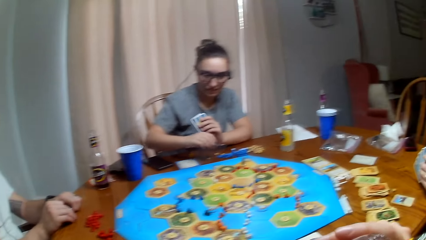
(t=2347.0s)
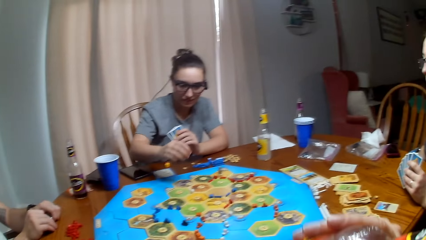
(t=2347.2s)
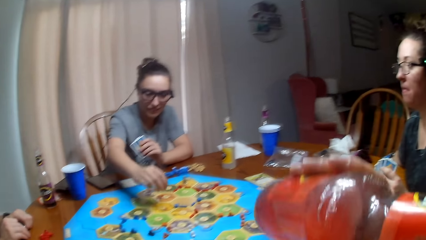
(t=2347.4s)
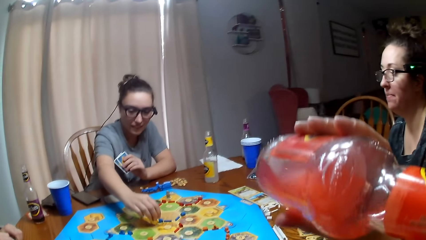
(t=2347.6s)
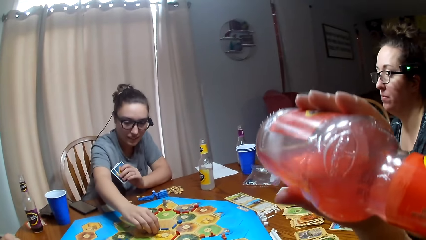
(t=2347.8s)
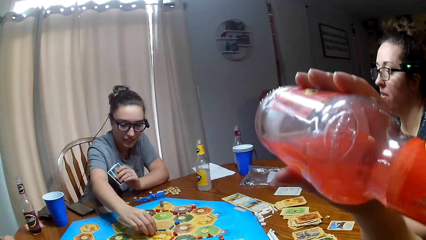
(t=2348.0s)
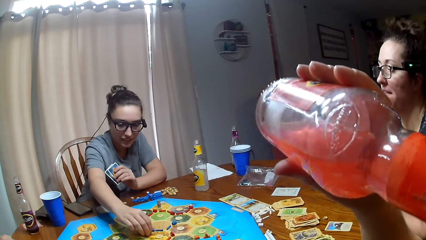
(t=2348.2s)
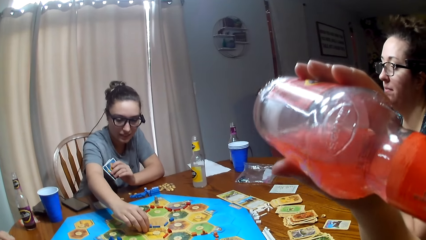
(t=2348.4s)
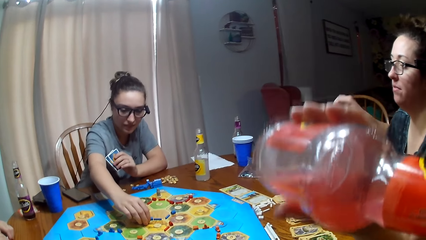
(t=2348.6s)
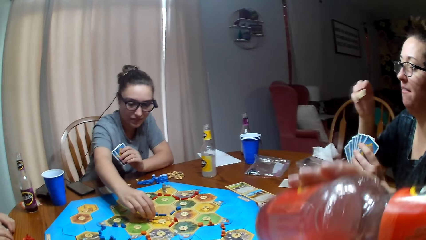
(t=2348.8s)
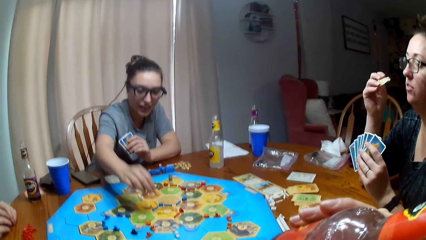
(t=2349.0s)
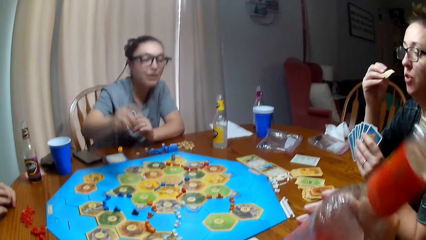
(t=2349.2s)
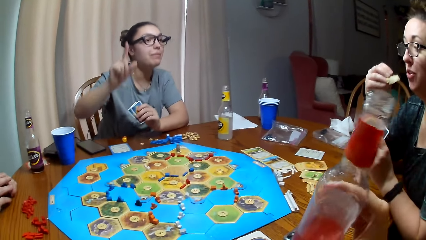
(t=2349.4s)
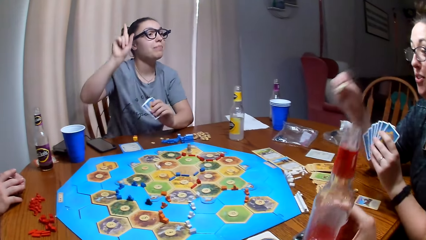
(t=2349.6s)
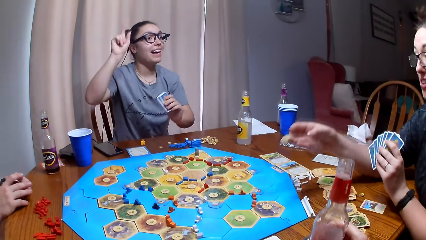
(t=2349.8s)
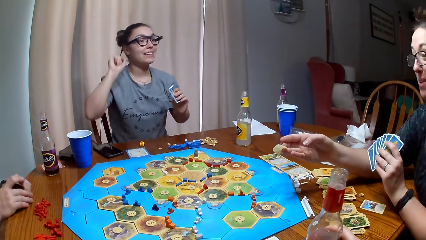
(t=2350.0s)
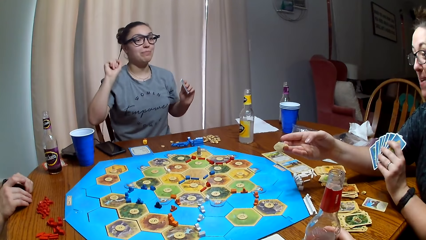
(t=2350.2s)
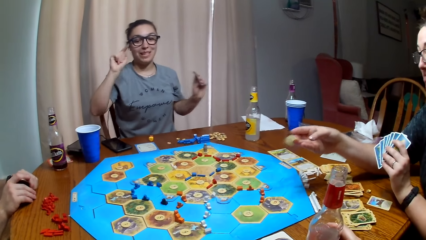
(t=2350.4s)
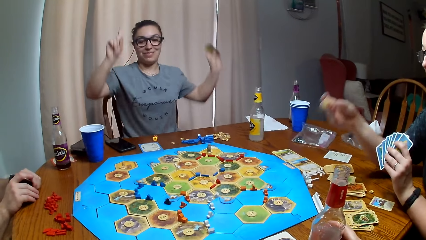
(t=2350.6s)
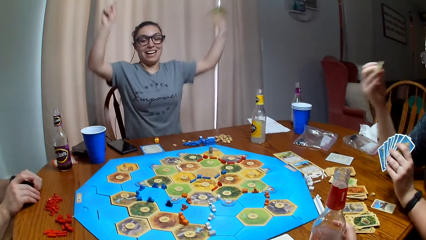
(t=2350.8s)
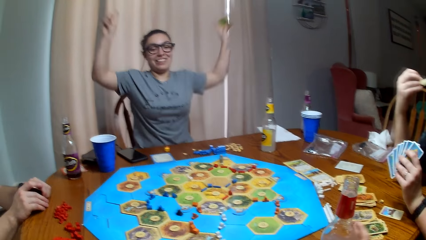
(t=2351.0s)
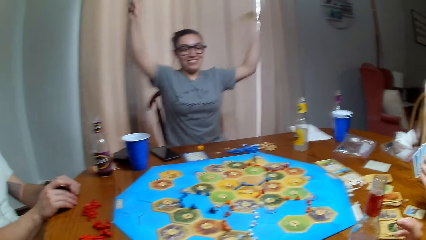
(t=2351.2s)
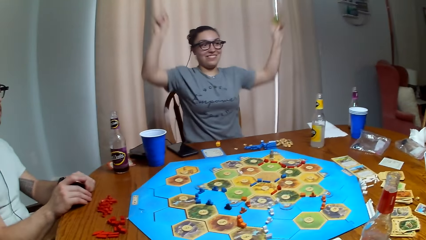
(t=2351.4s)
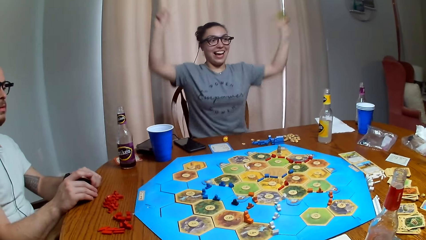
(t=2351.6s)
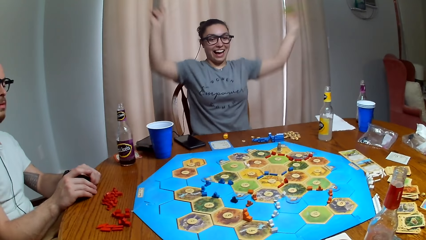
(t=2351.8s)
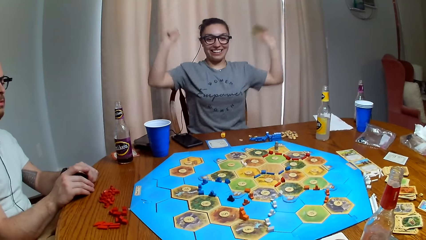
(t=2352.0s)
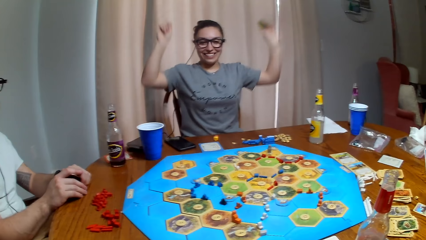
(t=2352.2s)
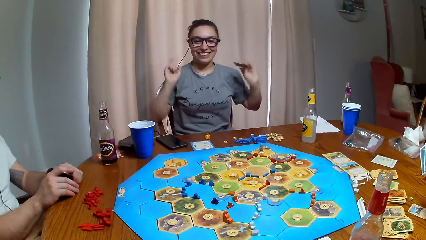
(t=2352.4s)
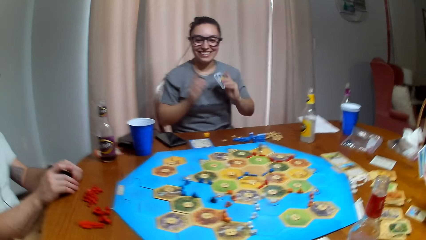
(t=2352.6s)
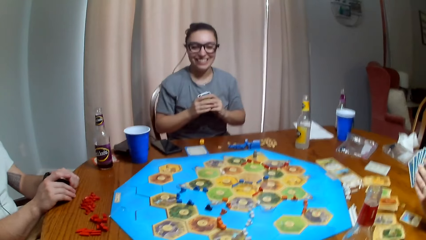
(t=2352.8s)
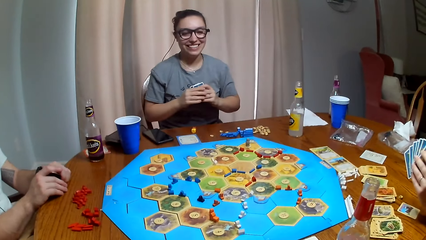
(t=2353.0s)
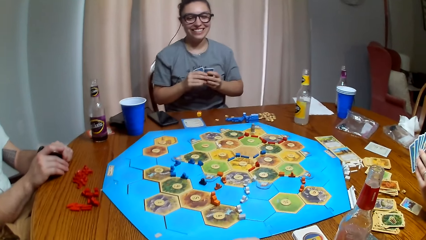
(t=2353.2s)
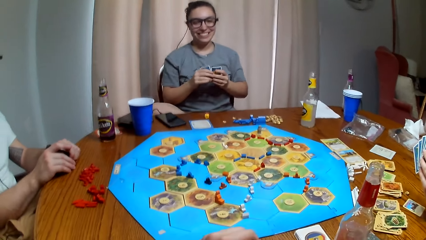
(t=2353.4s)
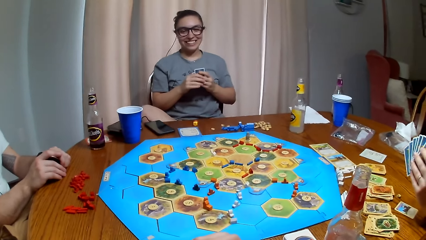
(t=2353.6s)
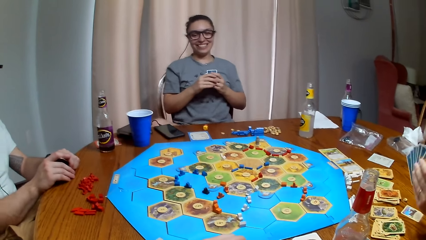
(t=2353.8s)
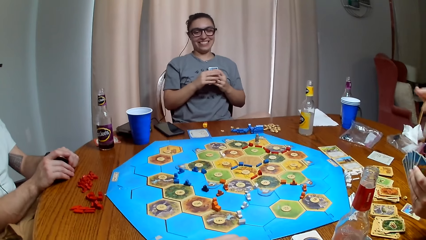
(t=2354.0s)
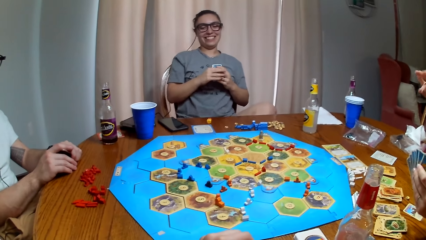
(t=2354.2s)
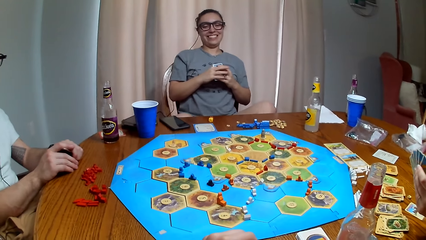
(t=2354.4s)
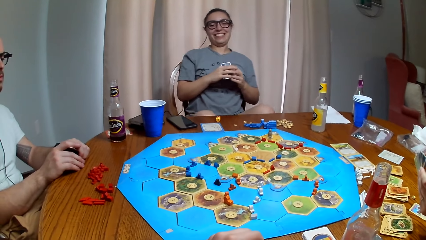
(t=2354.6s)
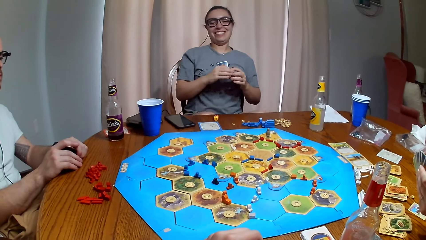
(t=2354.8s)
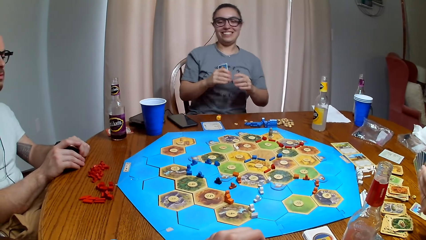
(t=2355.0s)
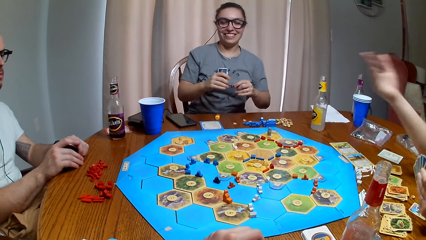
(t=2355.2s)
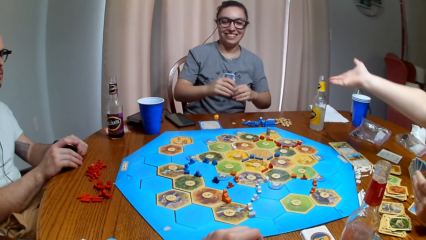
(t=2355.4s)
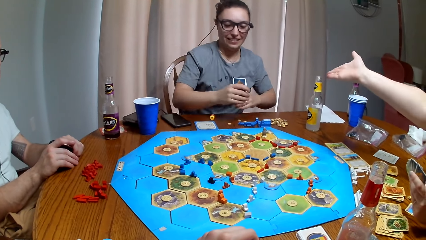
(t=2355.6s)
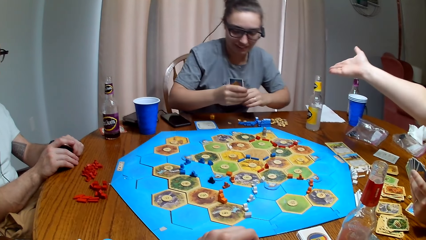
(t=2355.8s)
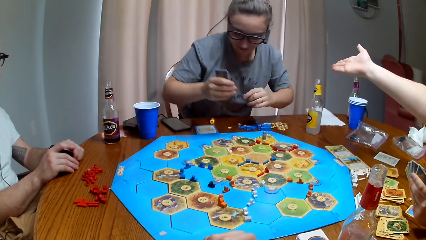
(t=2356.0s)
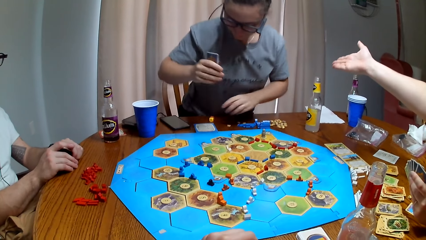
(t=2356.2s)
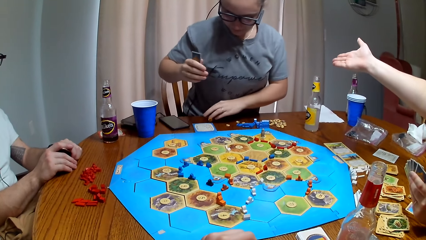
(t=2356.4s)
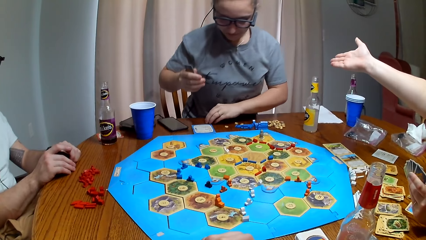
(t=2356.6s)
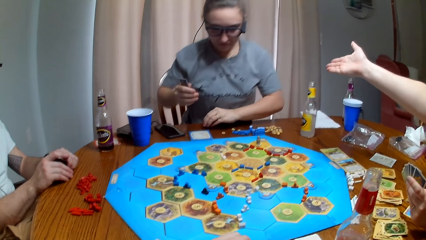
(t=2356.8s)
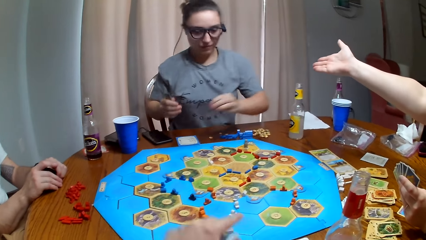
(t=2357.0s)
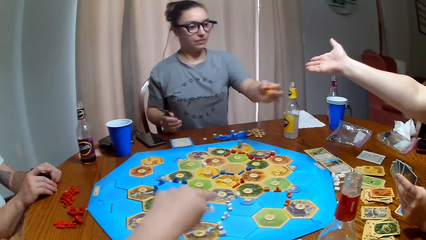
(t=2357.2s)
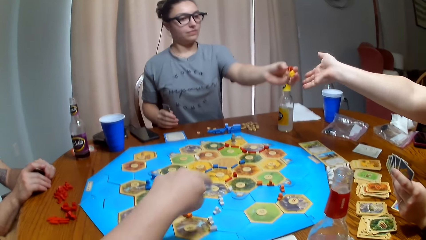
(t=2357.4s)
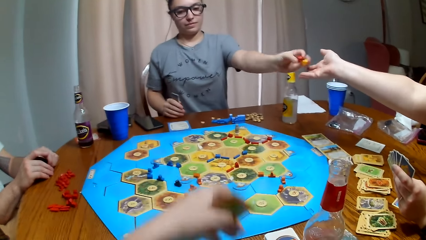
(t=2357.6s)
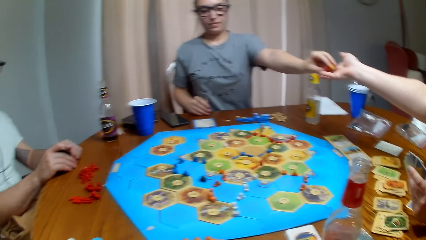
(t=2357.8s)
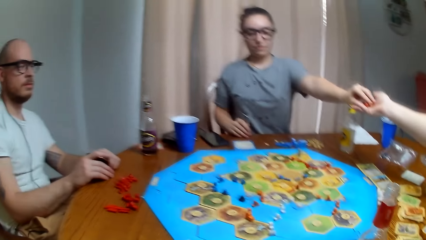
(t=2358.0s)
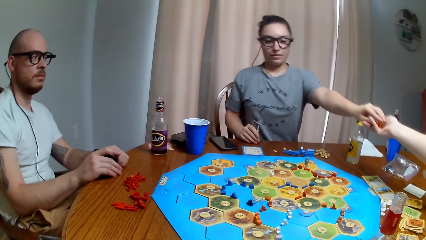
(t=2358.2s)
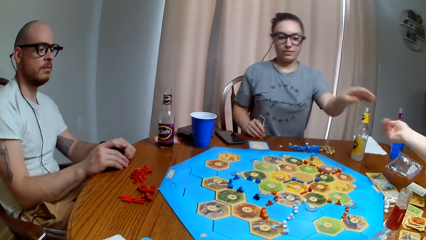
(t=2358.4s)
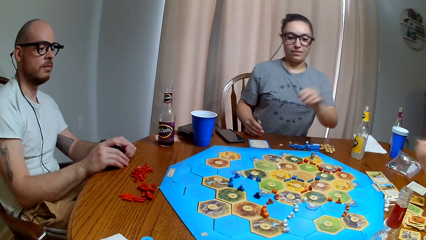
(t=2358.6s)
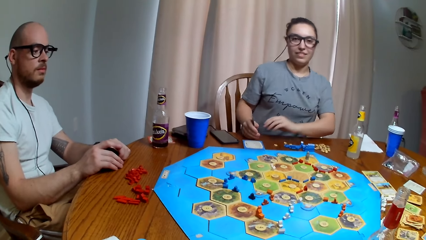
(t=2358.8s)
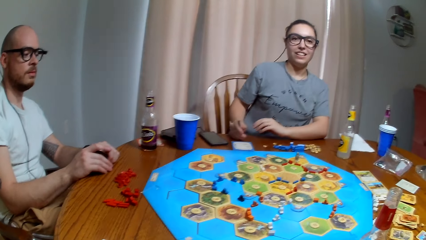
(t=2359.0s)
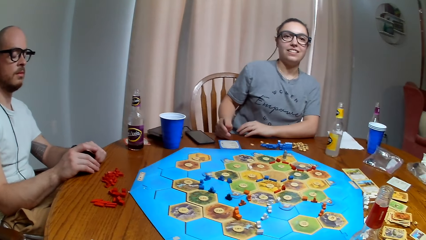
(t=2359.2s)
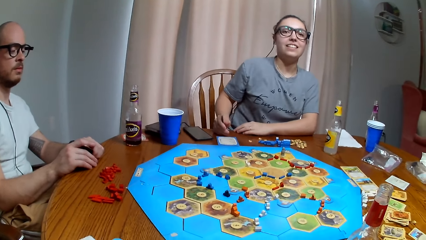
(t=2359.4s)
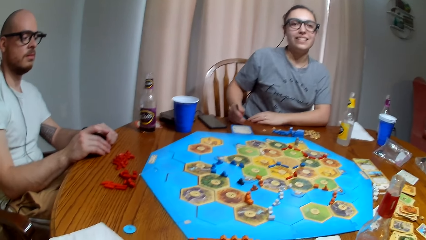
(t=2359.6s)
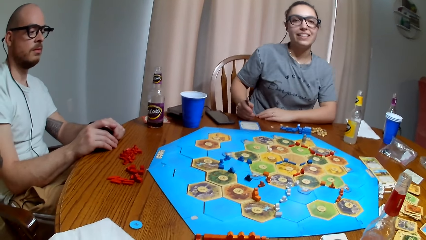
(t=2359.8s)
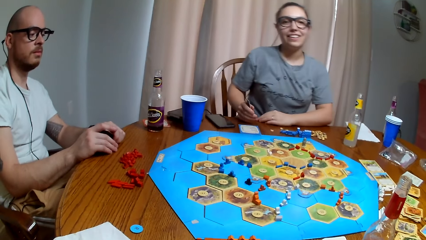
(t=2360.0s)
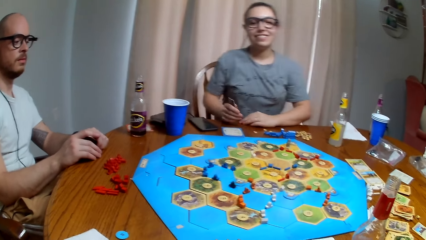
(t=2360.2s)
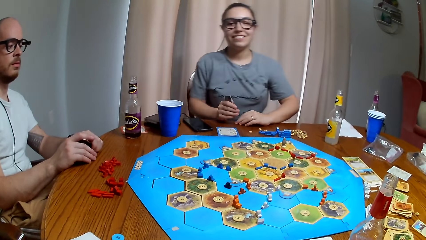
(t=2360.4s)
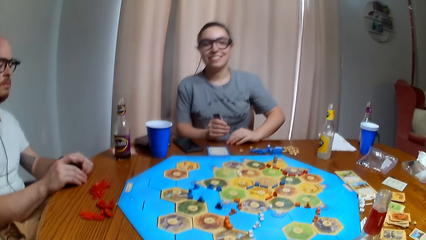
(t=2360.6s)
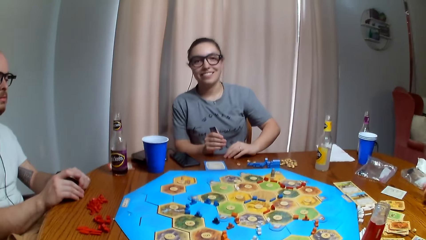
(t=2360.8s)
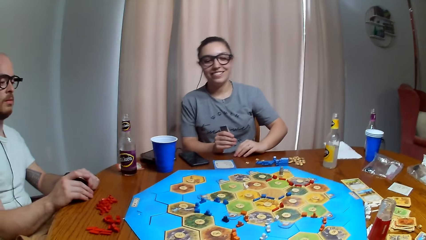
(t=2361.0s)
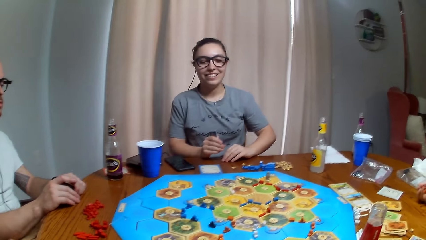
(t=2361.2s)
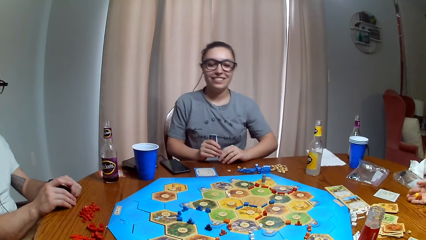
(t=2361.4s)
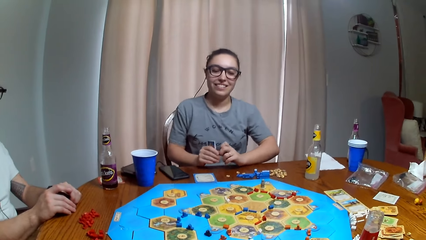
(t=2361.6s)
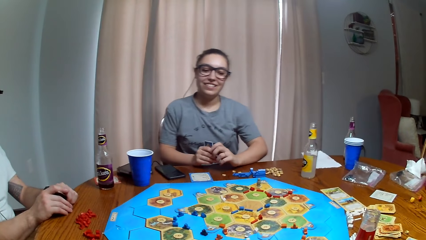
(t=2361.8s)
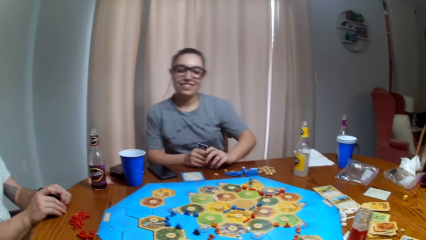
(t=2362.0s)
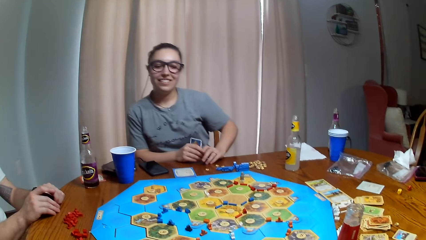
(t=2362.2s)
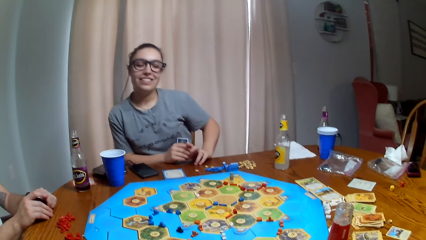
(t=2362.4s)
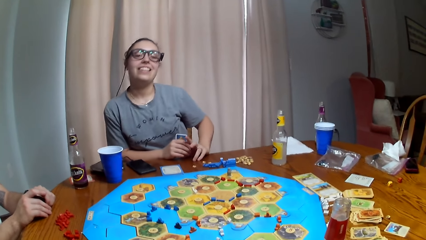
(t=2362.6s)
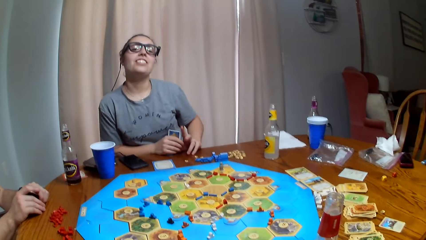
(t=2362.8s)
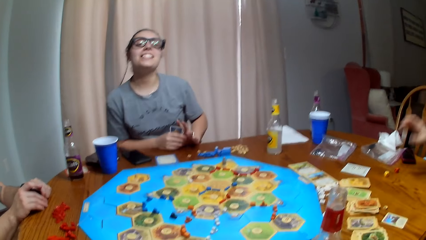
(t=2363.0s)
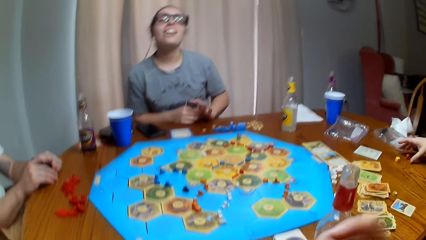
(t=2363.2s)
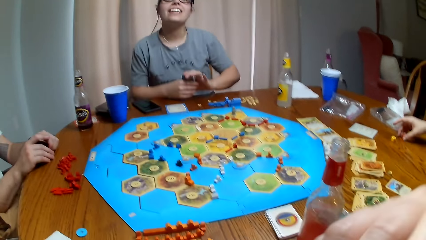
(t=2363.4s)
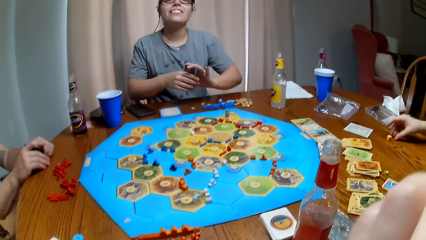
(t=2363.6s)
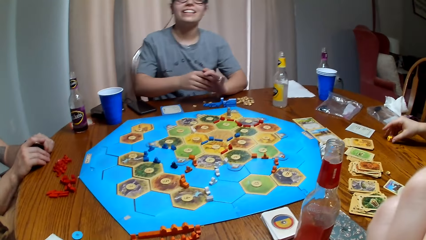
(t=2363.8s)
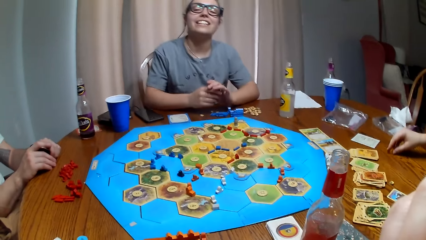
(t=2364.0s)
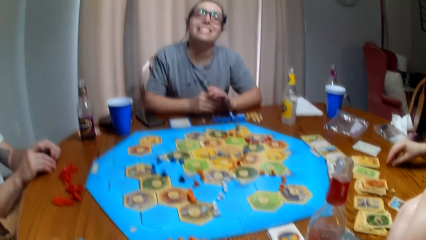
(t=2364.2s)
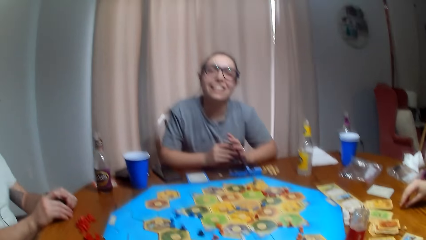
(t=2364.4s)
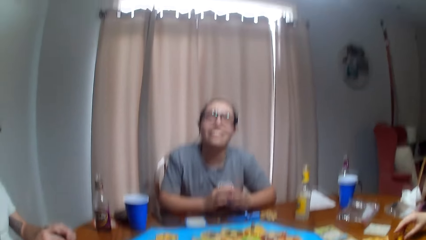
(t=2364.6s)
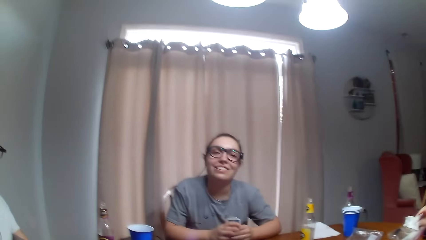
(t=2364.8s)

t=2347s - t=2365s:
The camera wearer drinks the soda. A woman puts the token on the board and raises the hand. The camera wearer drops a bottle. Another woman eats the chips and stretches the hand. The first woman gives the woman the dice. The camera wearer dialogues with a woman. The other woman throws the dice.
